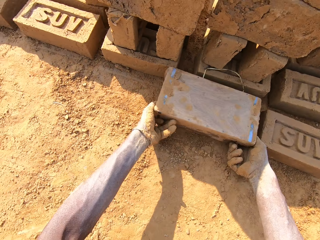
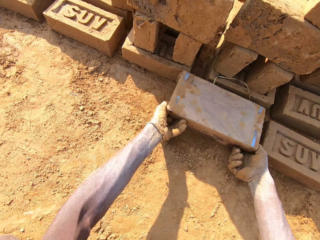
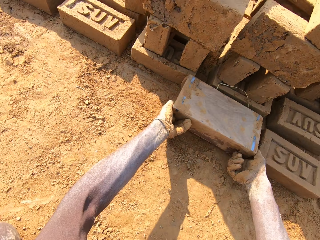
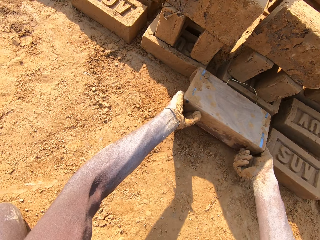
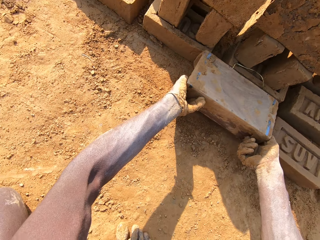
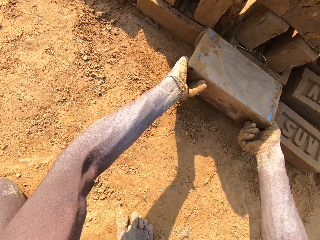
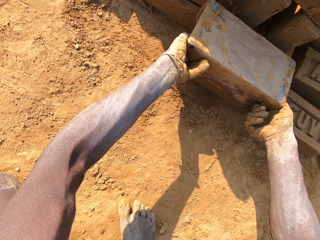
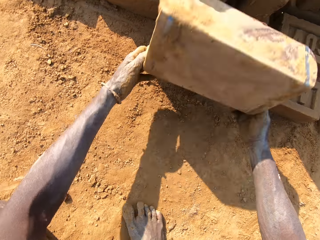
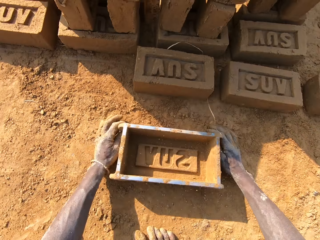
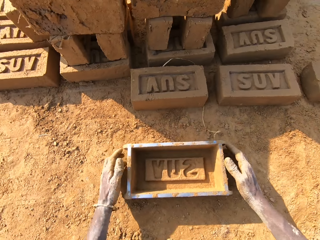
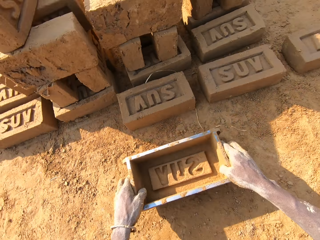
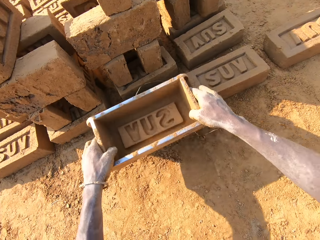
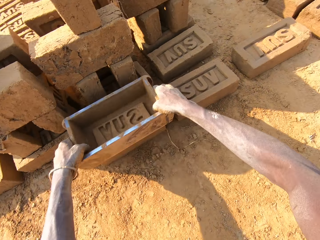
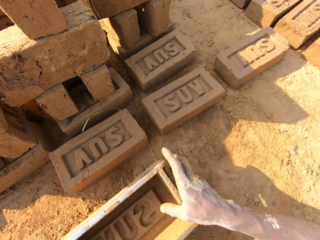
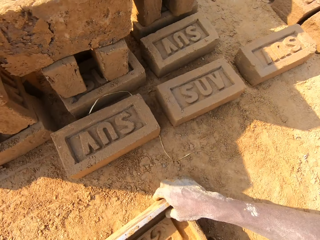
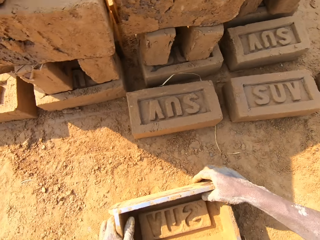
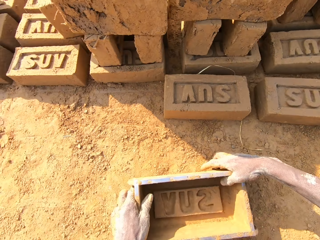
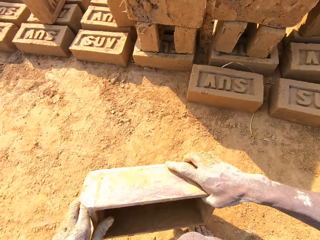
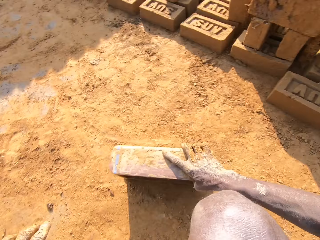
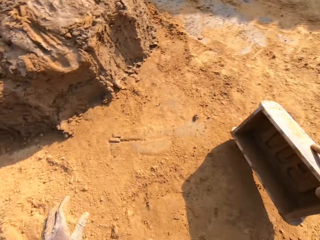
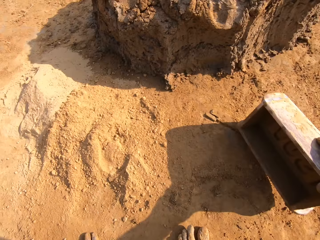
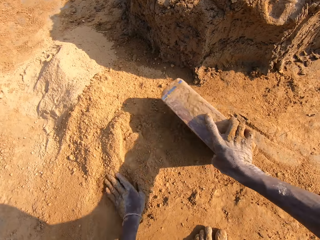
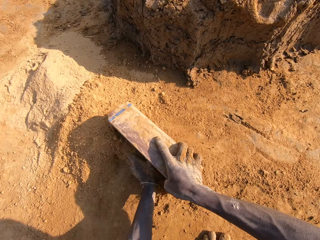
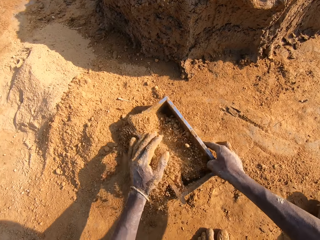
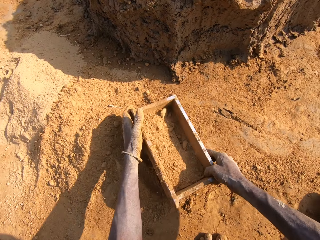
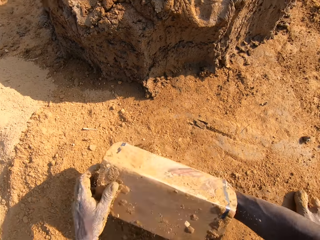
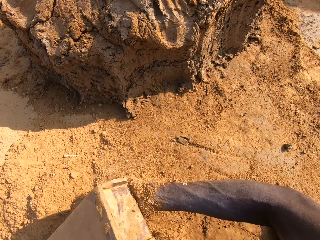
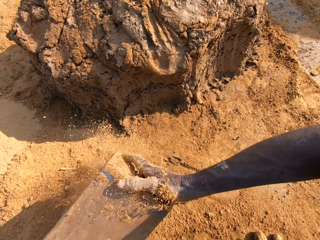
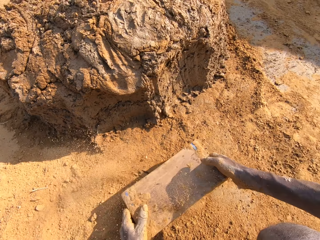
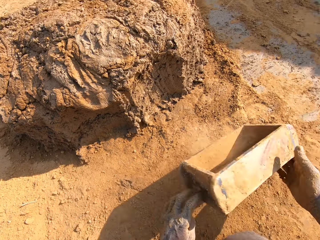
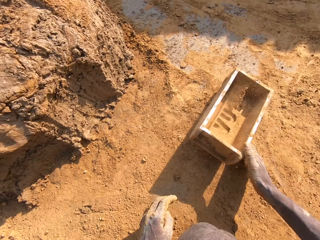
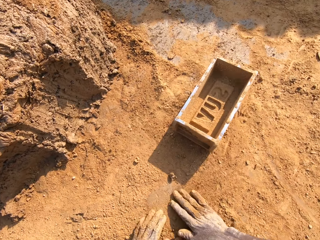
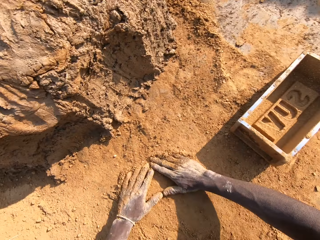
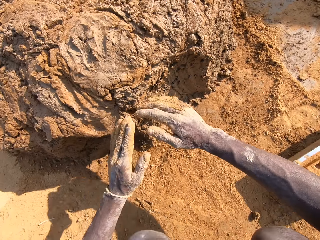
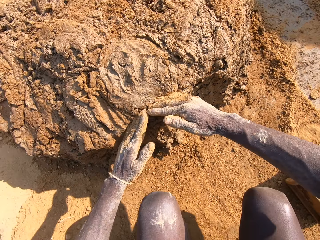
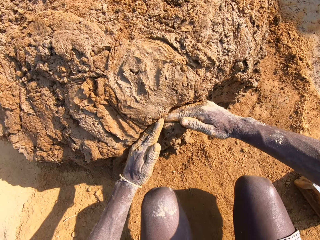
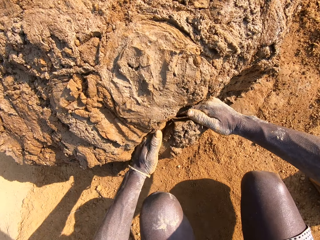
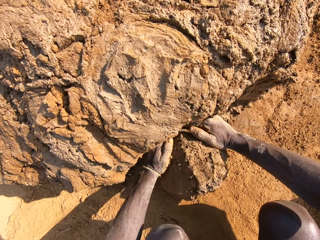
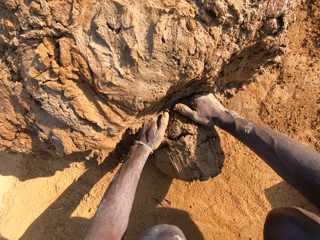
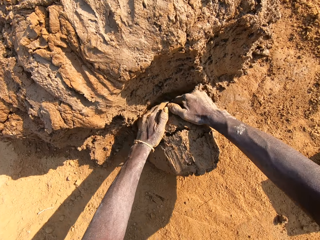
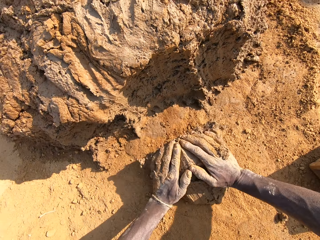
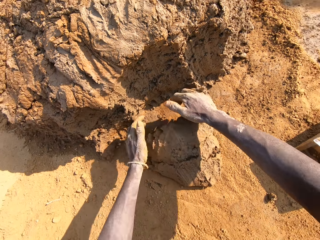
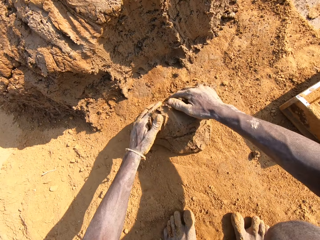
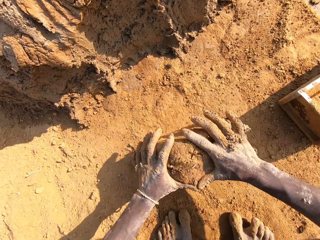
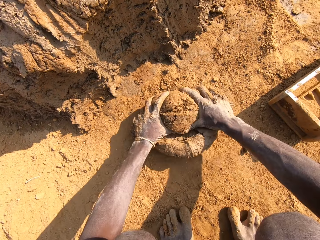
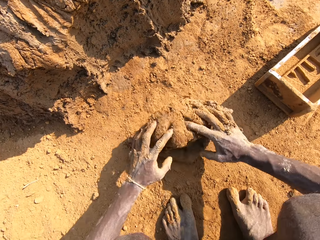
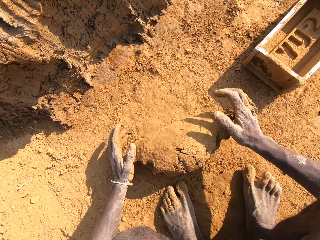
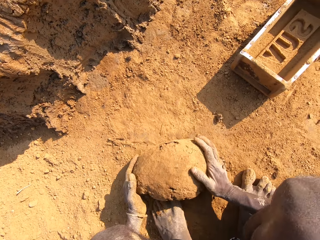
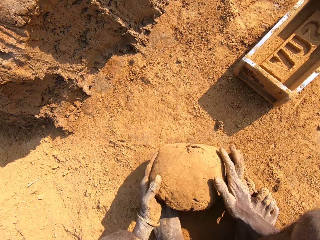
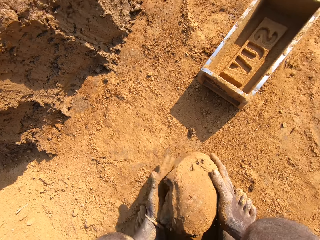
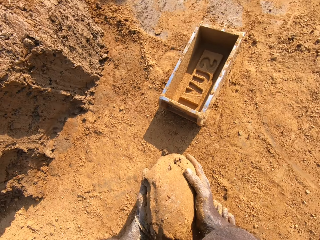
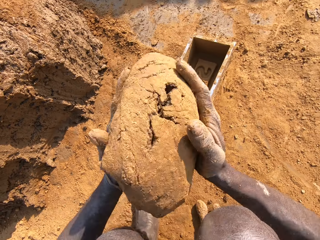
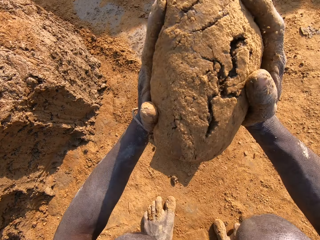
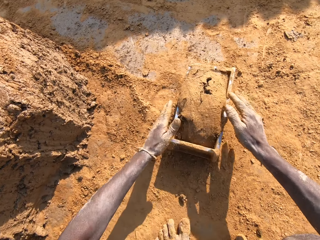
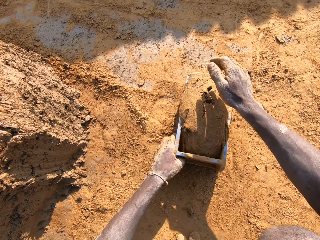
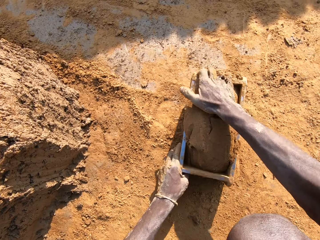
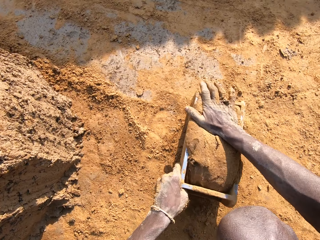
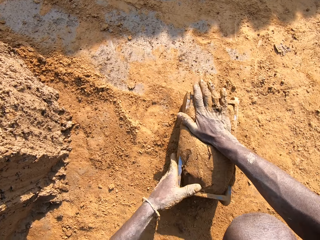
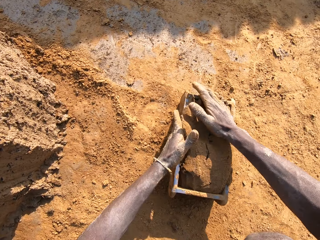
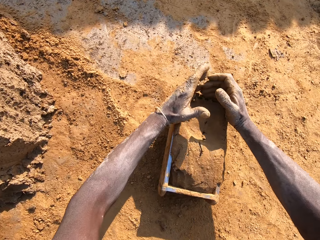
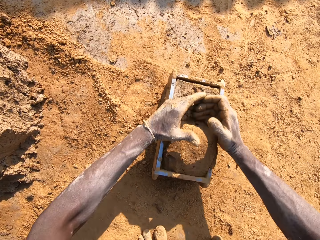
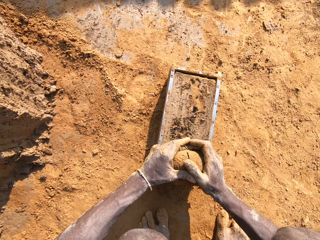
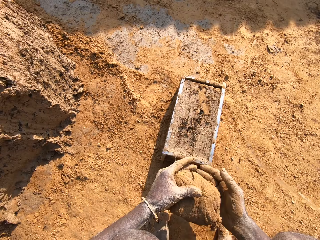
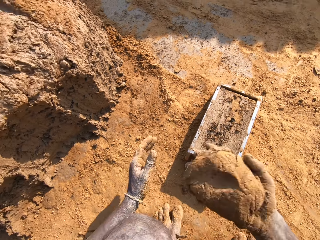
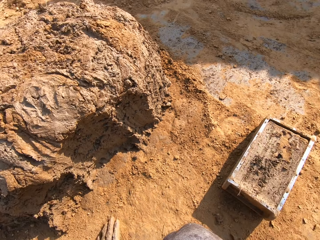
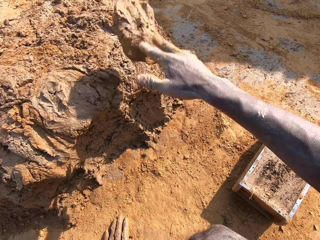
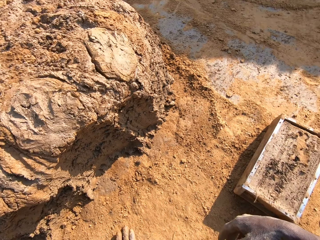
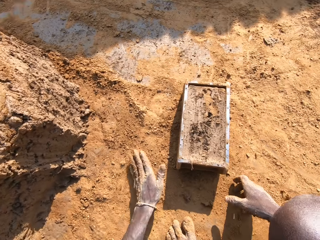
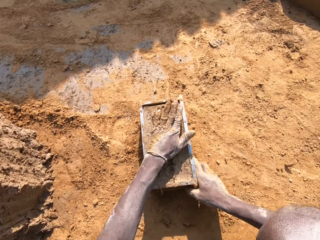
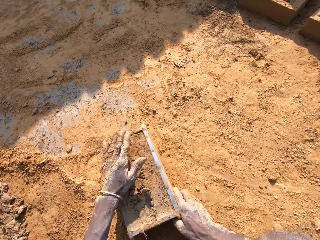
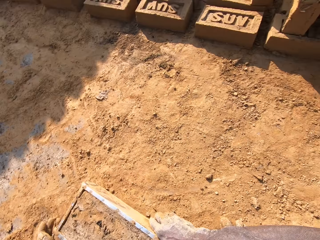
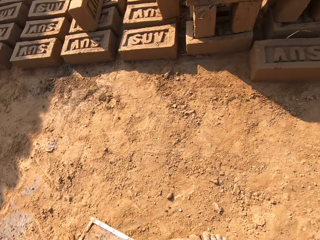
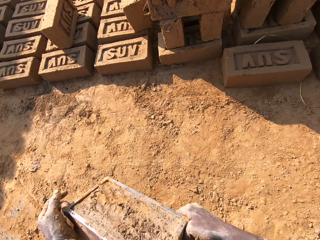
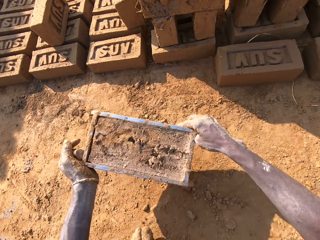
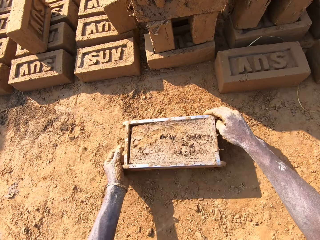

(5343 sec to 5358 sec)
The camera wearer puts the shaped clay on the ground. He molds the clay in the container on the floor. He fills the mould container or wooden brick mould with sand or soil. He pours the sand in the mould container on the floor. He empties the wooden brick mould. He puts the mould container on the floor. He molds the clay on the floor. He cuts the mud with the hand. He rolls the mud in the soil. He throws the mould into the mould container. He shapes the mud on the wooden brick mould. He scrapes off the excess mould with his hands. He throws the excess mould on the clay.

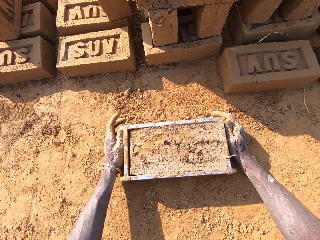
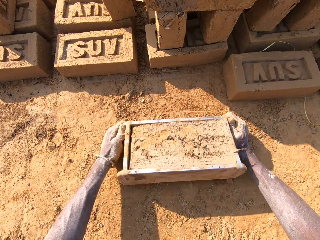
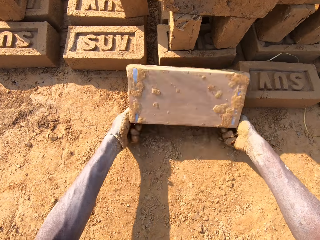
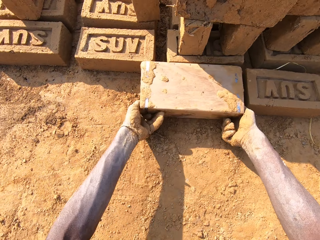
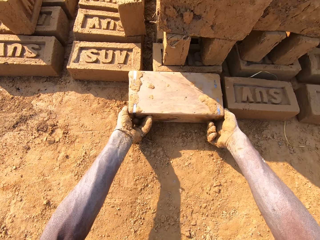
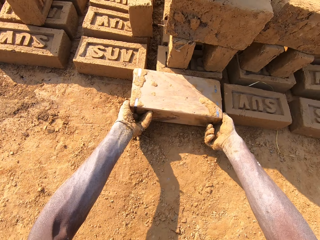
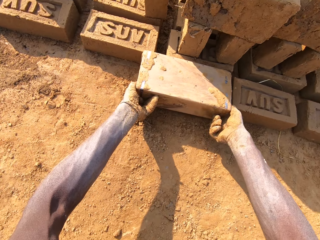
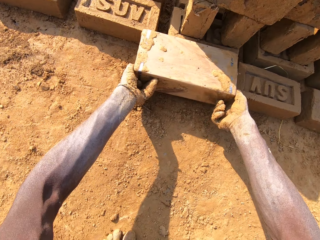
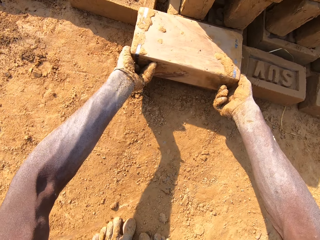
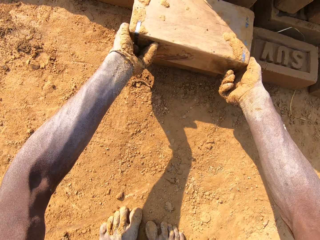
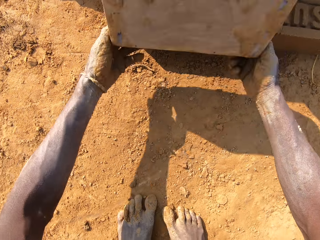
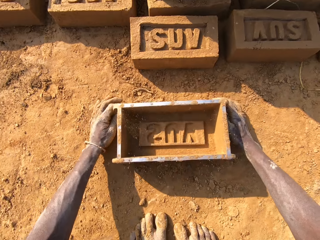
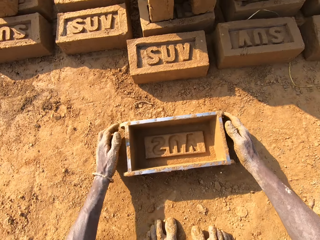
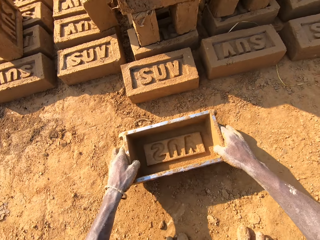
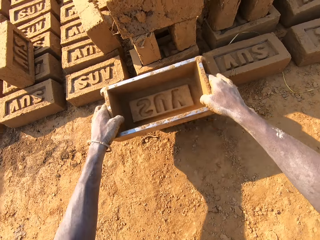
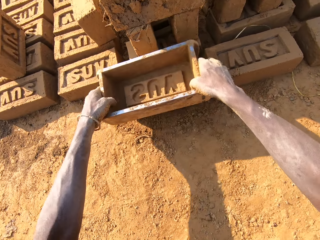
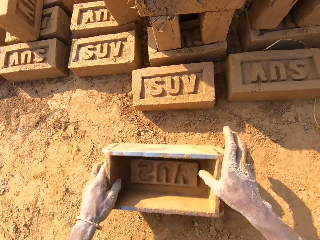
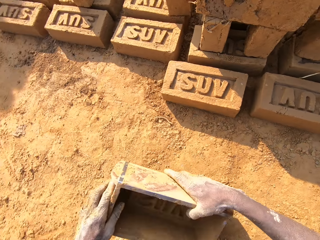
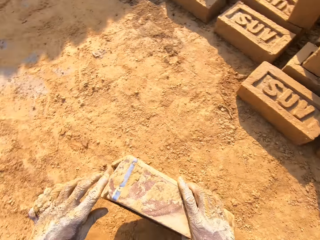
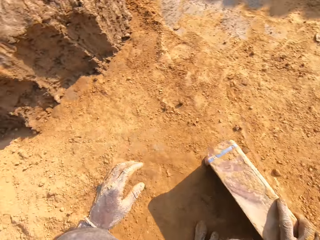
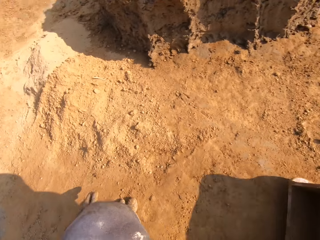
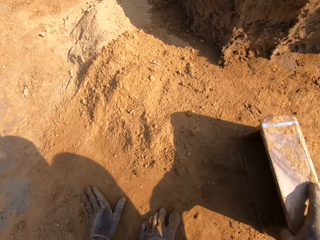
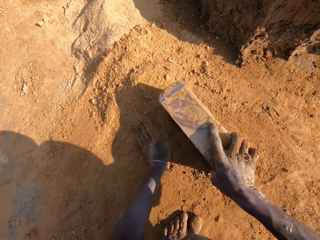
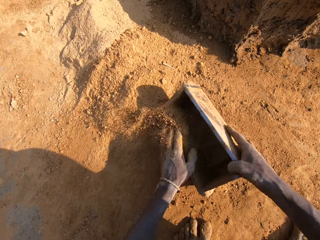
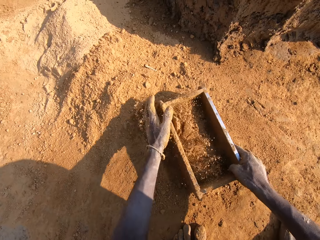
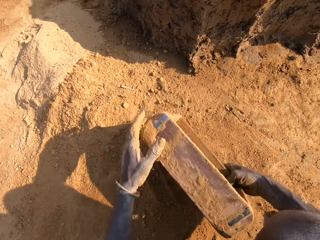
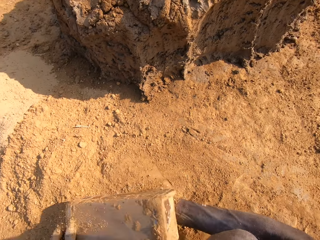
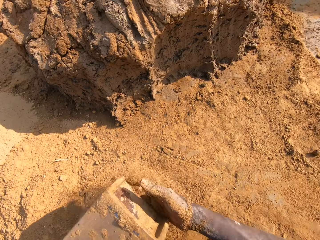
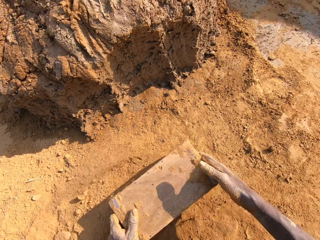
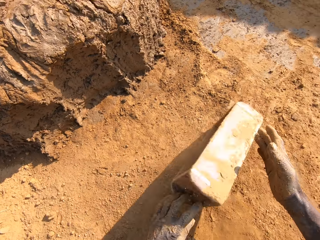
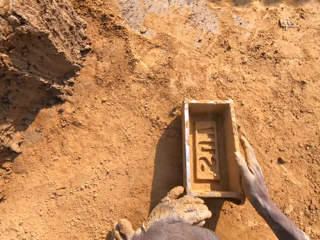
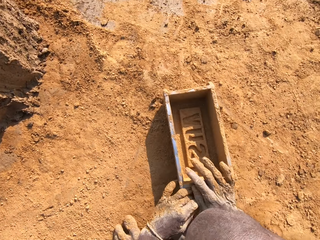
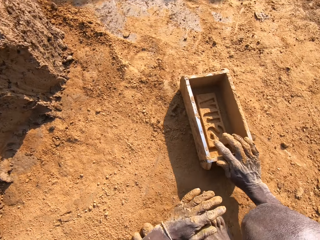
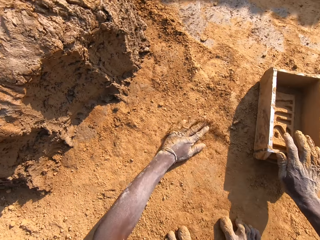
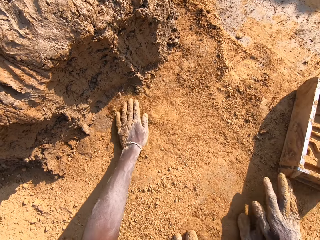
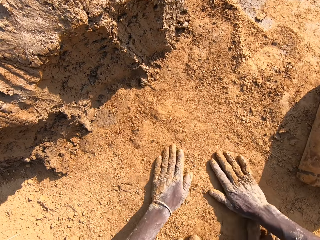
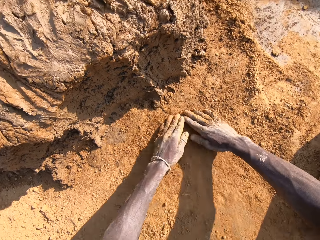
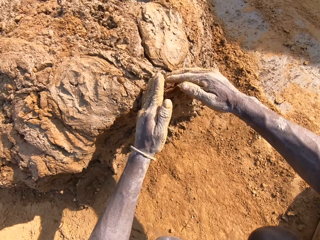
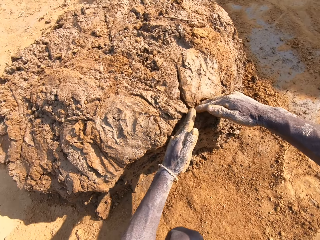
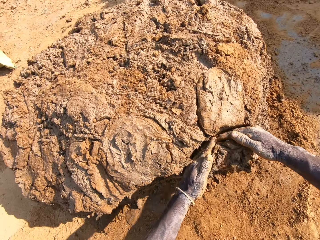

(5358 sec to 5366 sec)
The camera wearer puts the shaped clay on the ground. They mold the moulds in the container on the floor. They fill the mould container or wooden brick mould with sand. They pour the sand in the mould container on the floor. They empty the wooden brick mould. They put the mould container on the floor.
